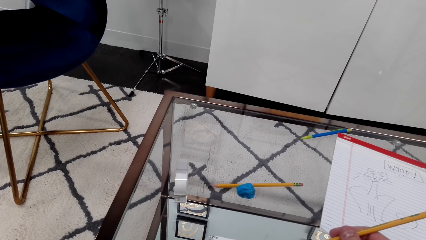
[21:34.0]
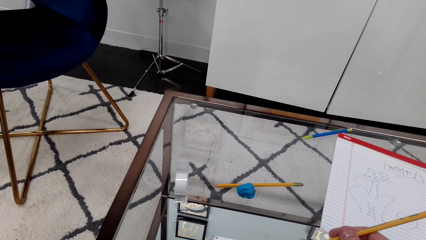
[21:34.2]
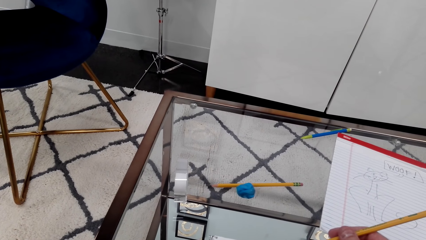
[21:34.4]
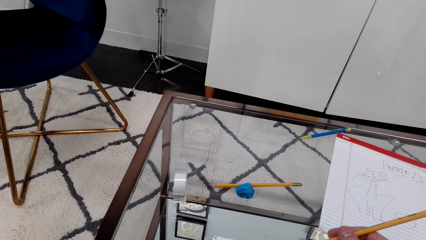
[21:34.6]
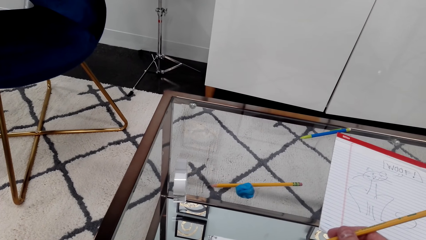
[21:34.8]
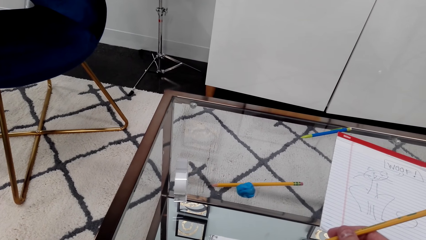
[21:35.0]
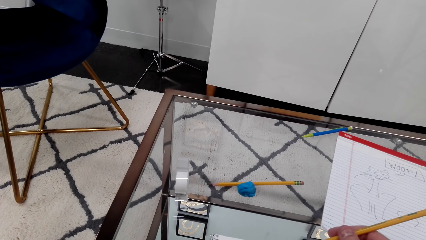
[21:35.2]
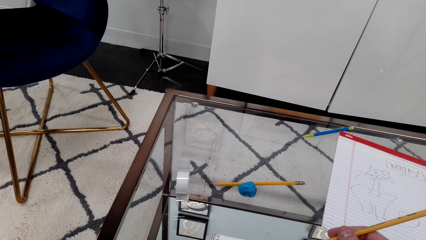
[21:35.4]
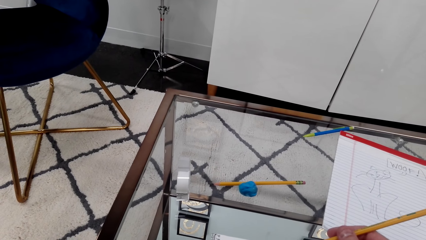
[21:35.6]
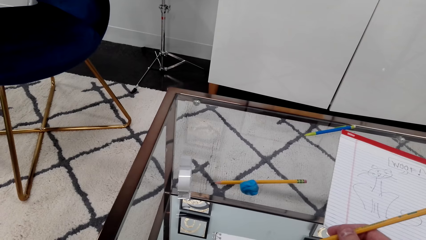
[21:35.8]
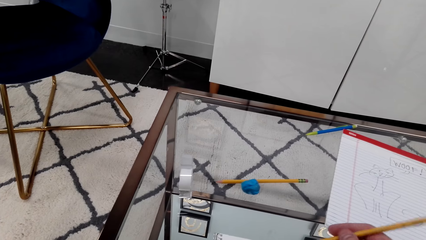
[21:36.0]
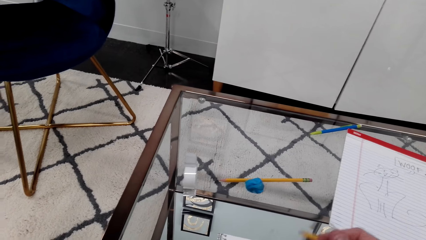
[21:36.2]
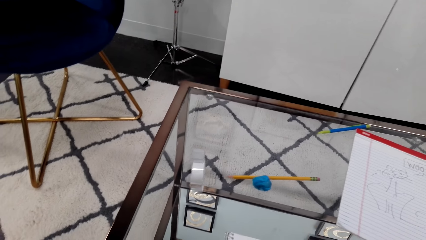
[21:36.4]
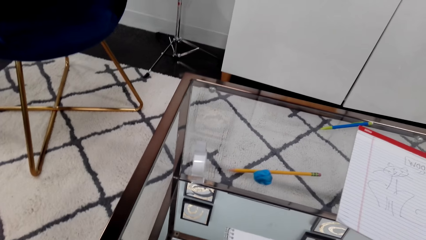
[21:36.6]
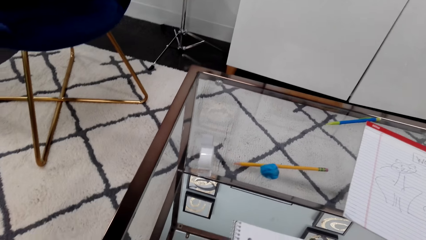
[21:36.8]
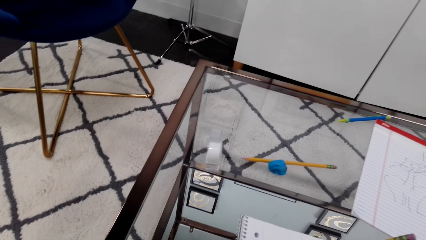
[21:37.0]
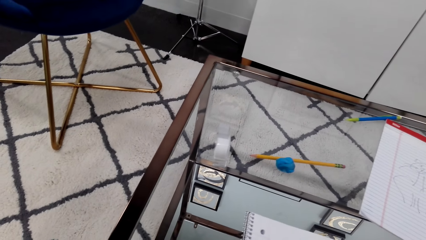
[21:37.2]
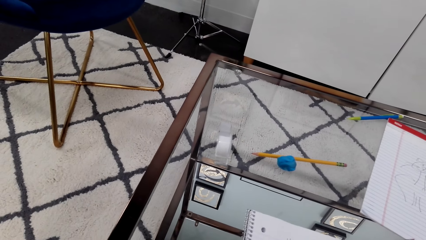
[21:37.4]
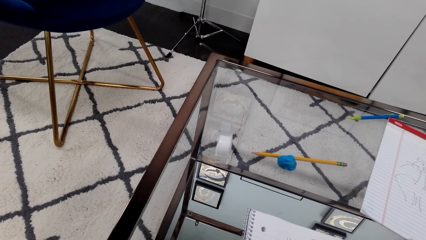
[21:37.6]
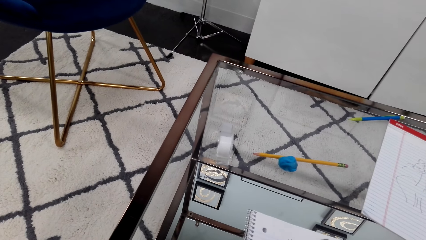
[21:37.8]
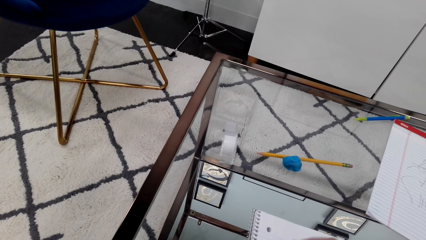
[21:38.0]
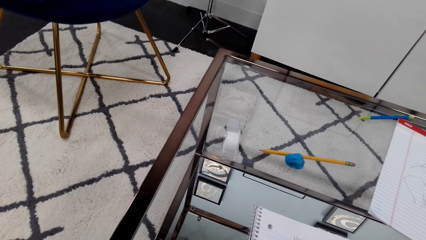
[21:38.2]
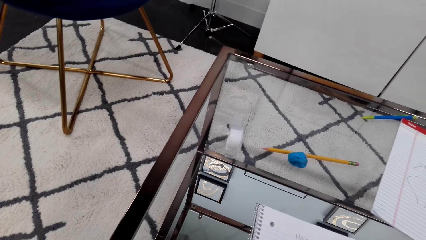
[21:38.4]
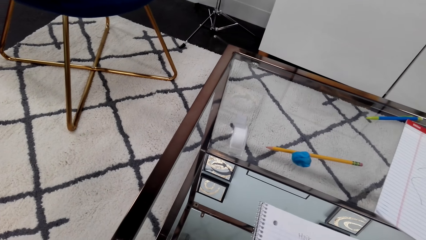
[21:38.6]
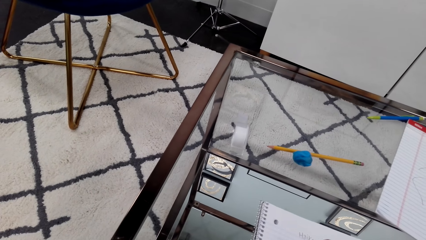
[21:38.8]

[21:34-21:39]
The camera wearer writes.

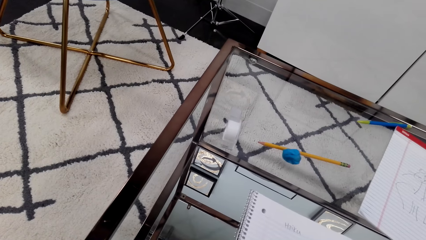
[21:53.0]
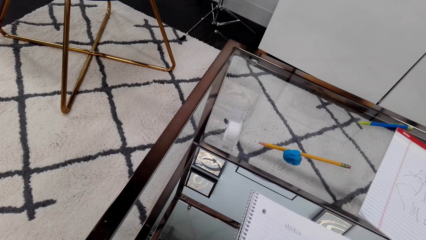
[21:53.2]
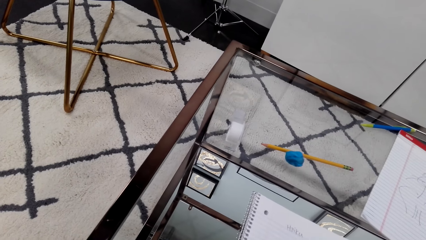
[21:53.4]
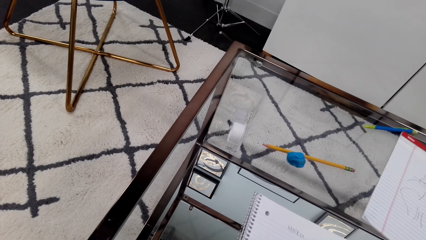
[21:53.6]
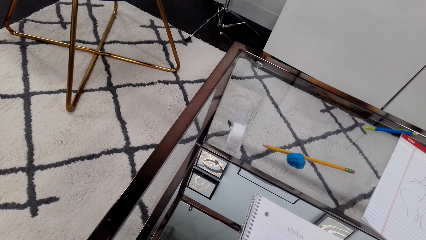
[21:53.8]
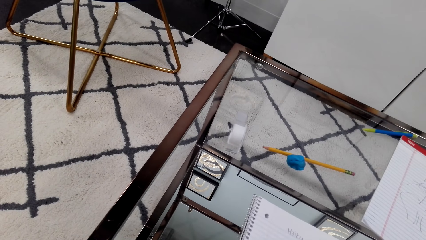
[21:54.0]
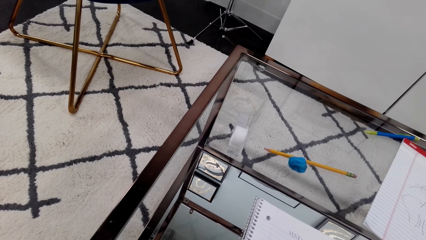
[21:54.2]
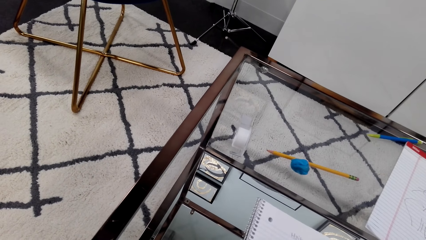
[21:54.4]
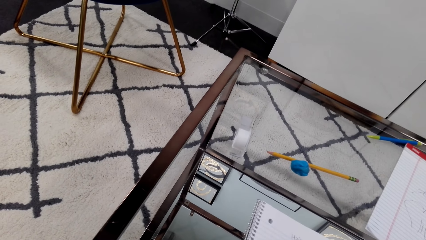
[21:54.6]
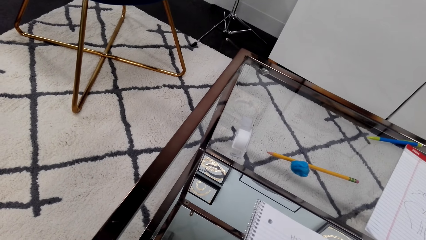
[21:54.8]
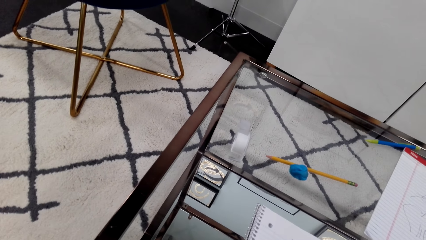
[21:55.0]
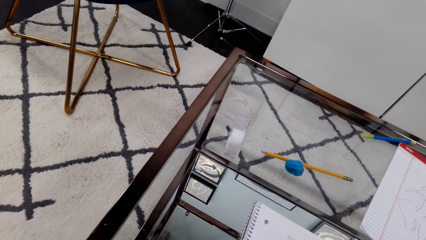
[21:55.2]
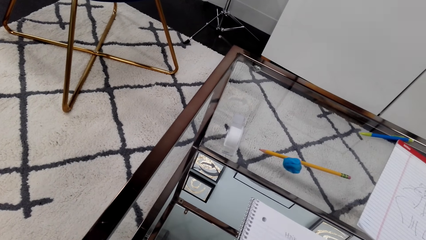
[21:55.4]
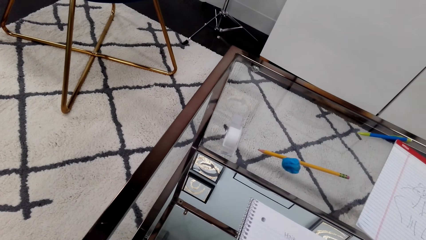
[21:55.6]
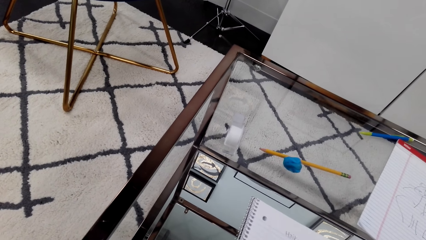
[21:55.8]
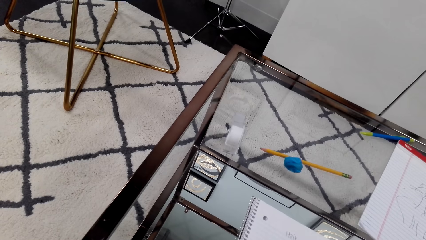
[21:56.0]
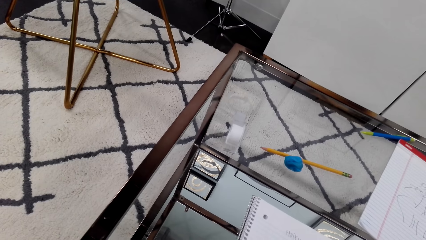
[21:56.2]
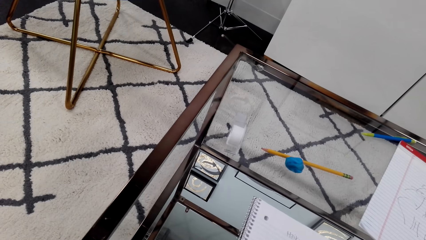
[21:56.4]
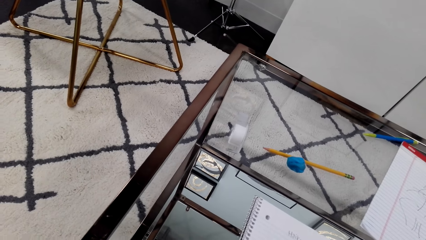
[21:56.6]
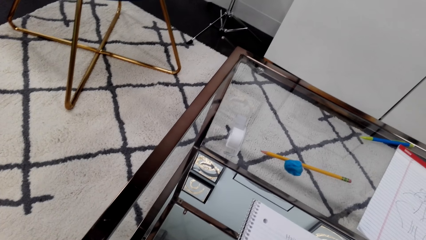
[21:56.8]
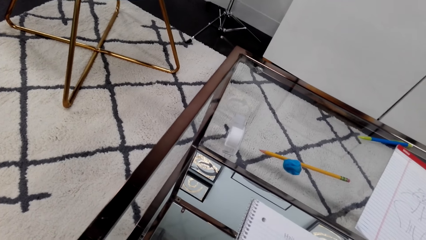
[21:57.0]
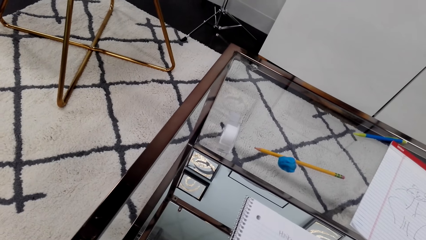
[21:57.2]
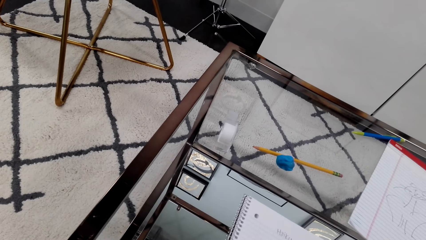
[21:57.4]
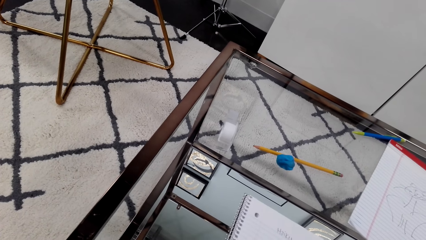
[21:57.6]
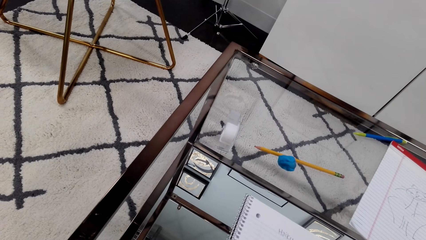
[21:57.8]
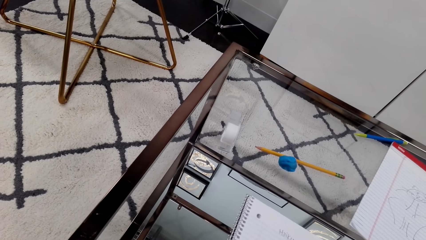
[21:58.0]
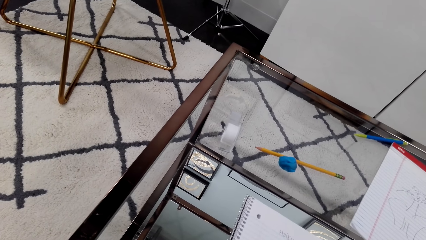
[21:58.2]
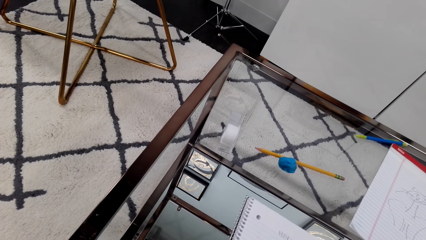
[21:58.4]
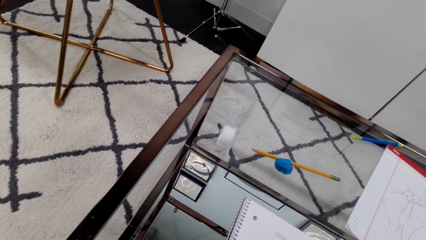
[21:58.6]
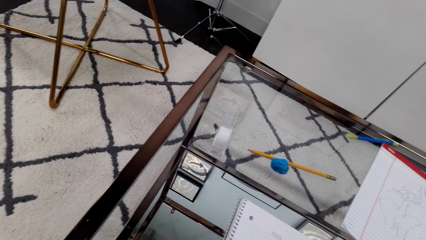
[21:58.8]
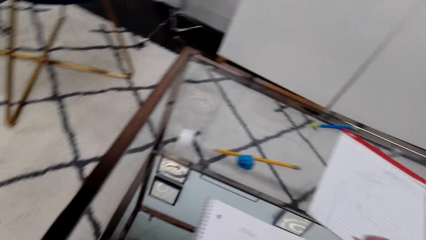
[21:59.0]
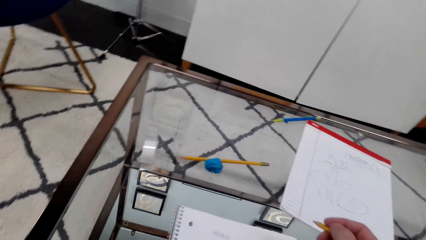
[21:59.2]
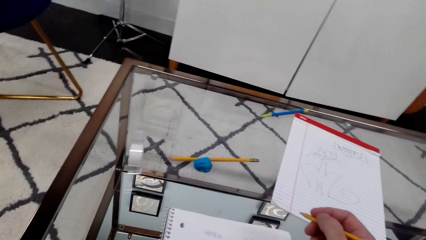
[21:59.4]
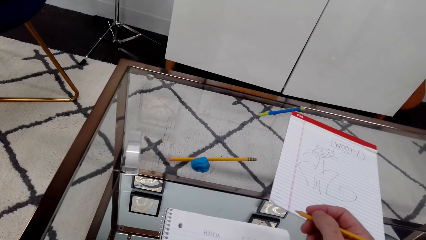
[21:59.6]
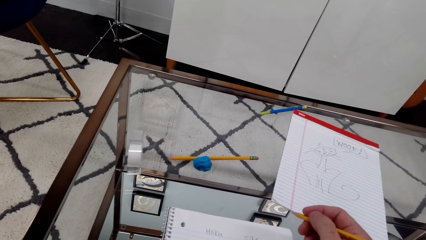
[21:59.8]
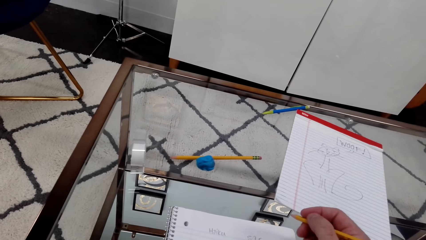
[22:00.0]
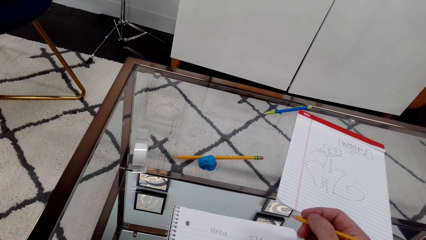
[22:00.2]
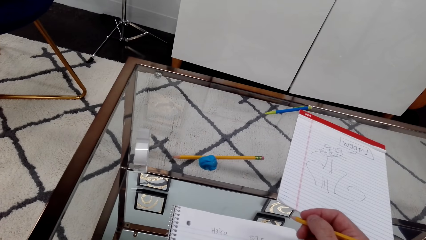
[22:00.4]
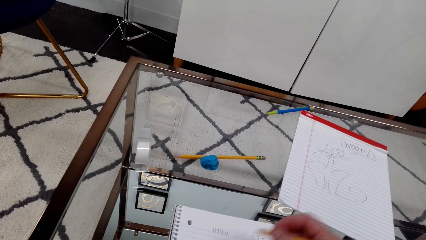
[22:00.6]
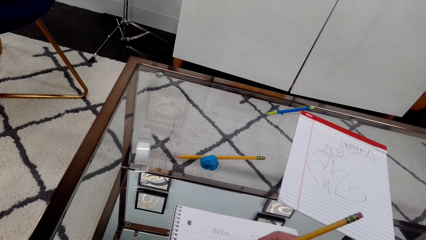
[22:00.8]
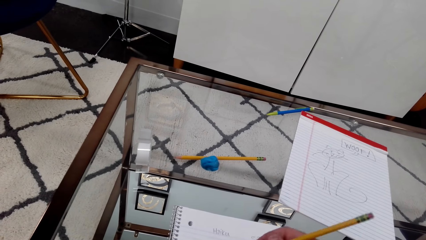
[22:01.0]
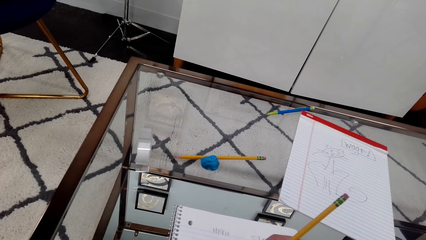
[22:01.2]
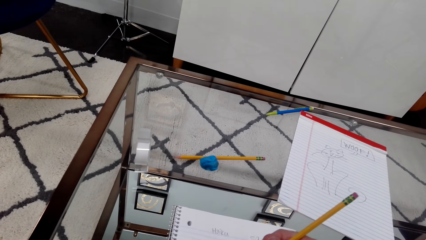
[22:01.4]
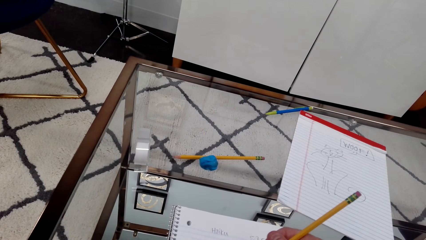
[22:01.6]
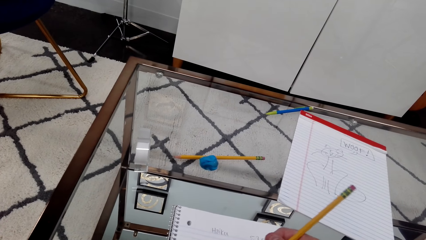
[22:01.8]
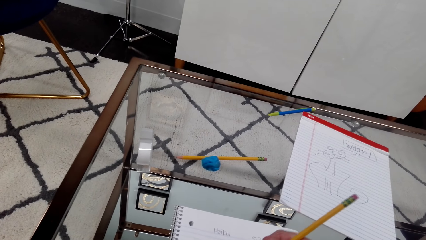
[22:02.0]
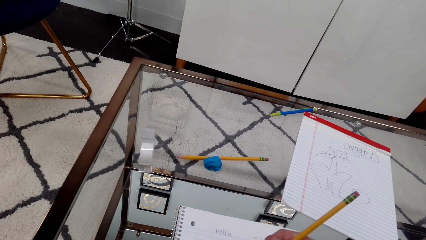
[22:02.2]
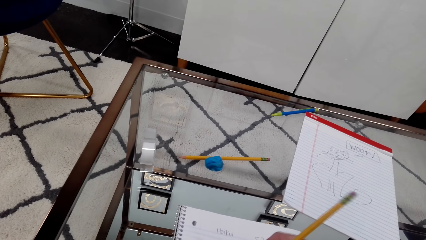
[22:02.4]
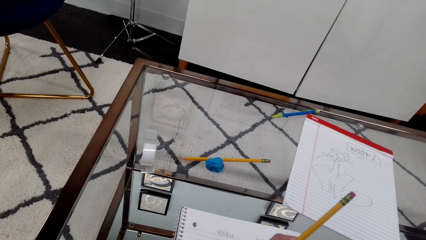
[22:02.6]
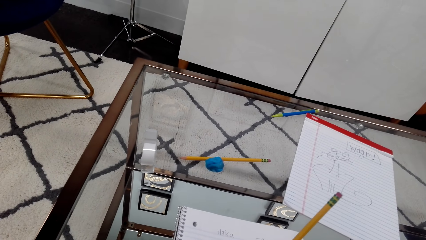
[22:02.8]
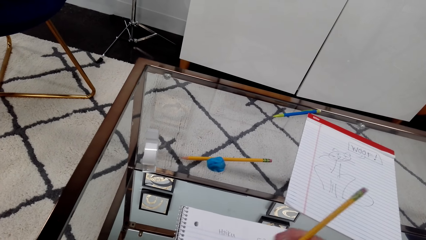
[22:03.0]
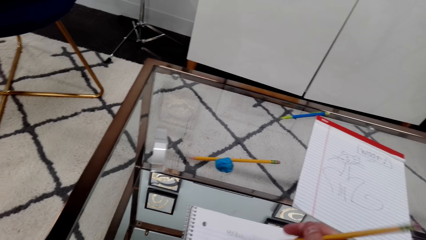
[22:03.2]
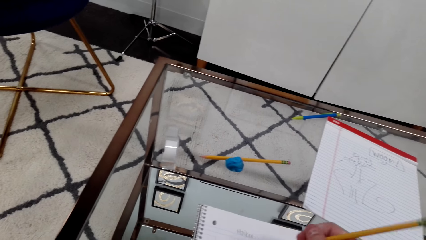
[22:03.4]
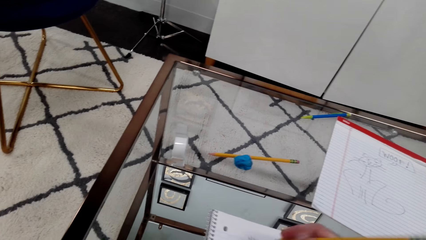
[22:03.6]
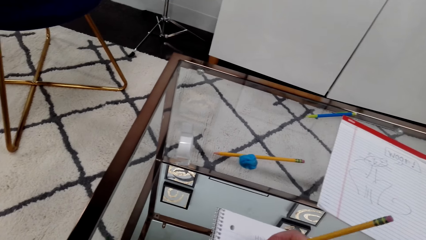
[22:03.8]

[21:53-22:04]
The camera wearer looks at the table. They write on the book.
